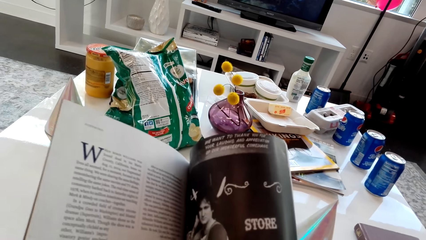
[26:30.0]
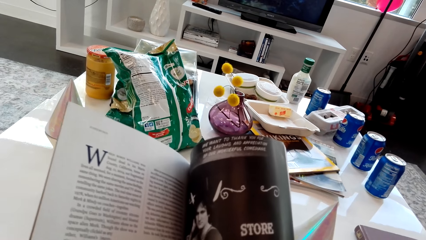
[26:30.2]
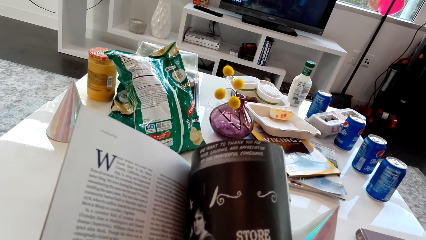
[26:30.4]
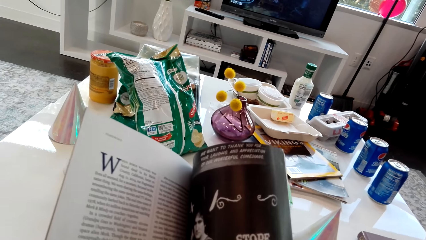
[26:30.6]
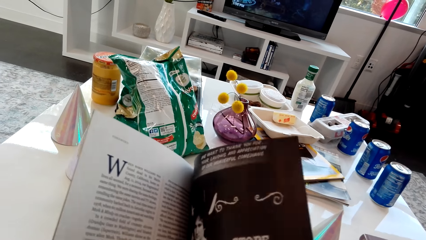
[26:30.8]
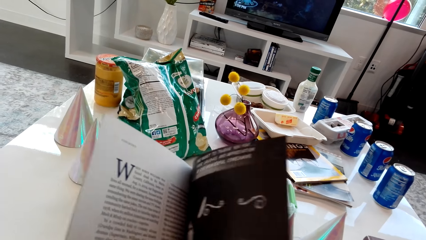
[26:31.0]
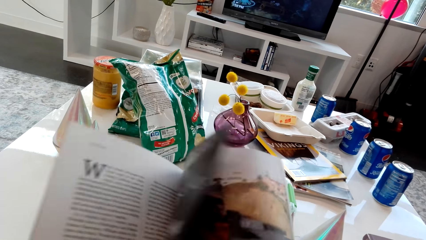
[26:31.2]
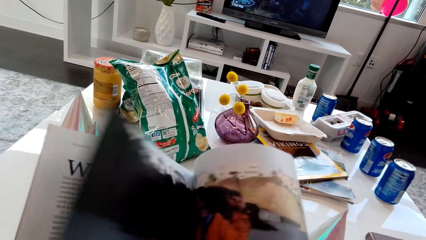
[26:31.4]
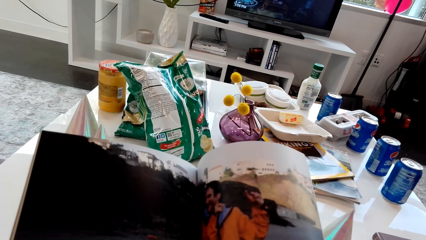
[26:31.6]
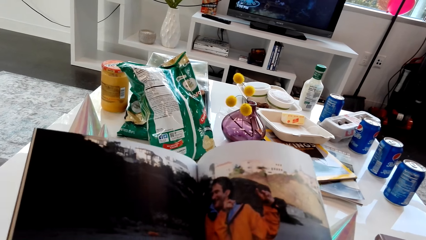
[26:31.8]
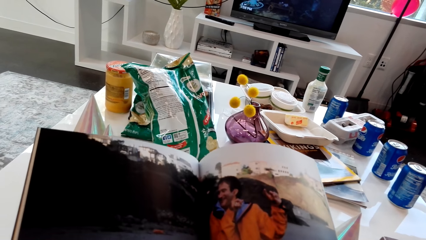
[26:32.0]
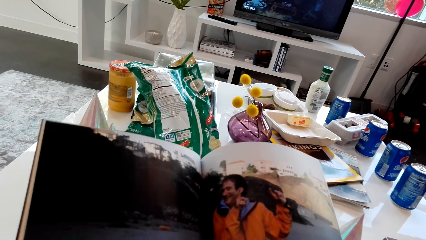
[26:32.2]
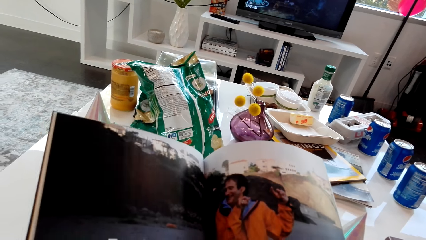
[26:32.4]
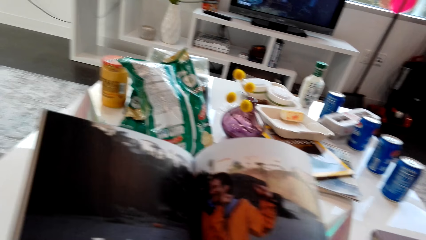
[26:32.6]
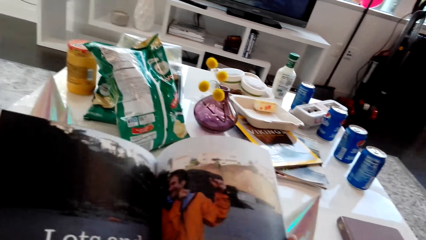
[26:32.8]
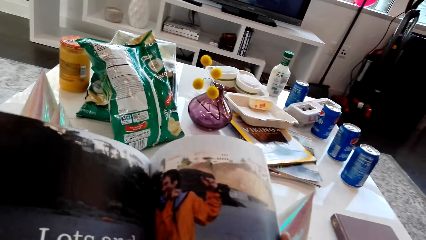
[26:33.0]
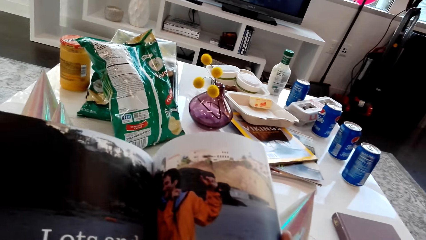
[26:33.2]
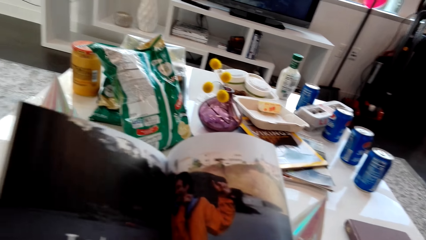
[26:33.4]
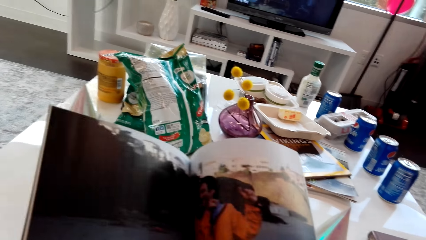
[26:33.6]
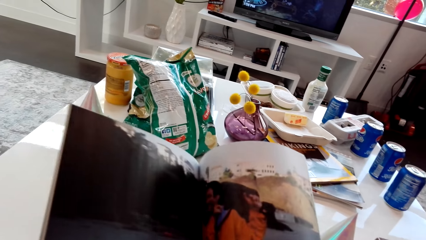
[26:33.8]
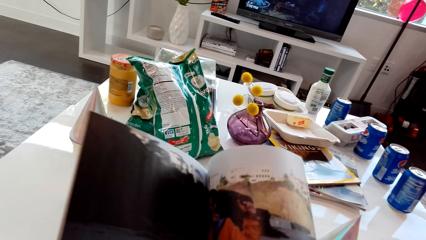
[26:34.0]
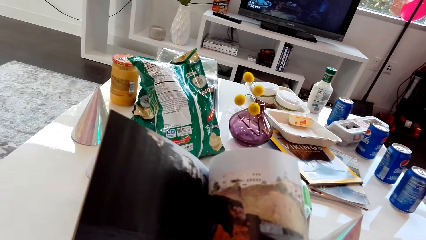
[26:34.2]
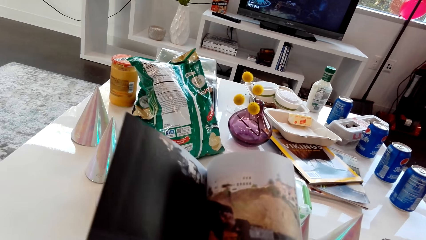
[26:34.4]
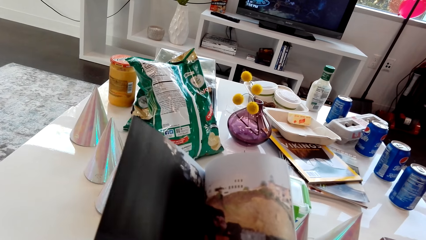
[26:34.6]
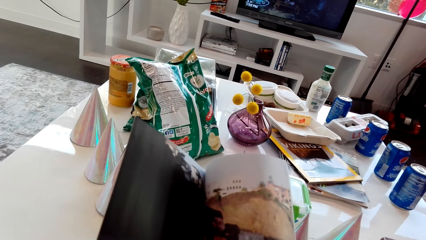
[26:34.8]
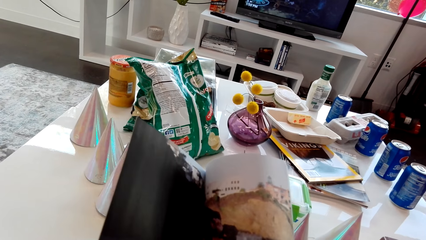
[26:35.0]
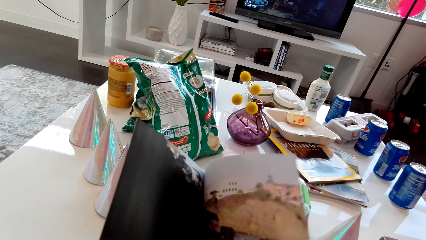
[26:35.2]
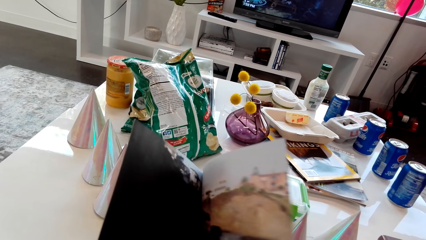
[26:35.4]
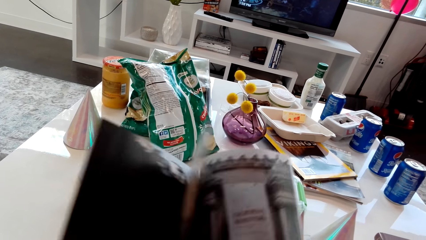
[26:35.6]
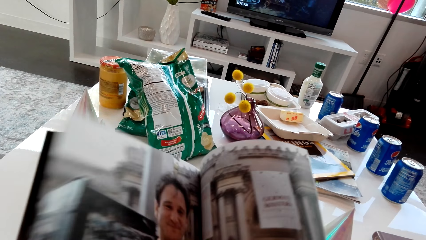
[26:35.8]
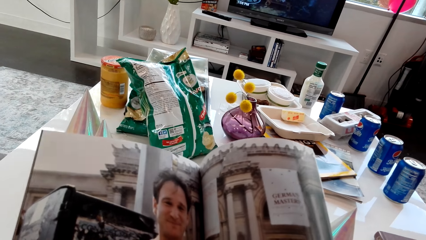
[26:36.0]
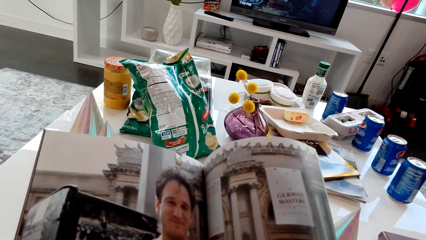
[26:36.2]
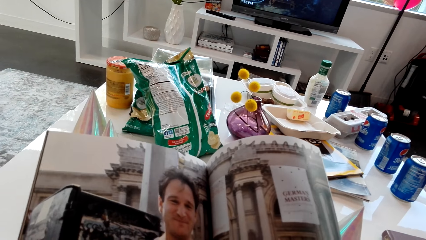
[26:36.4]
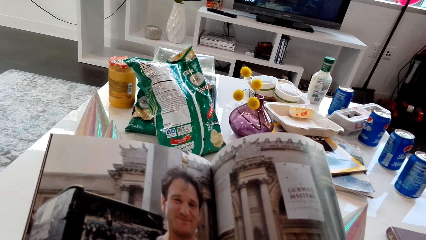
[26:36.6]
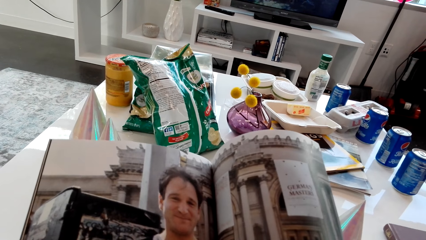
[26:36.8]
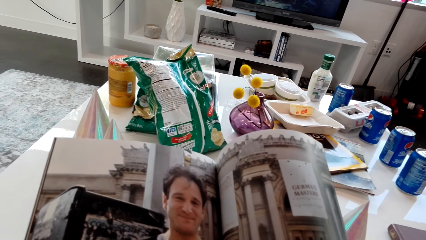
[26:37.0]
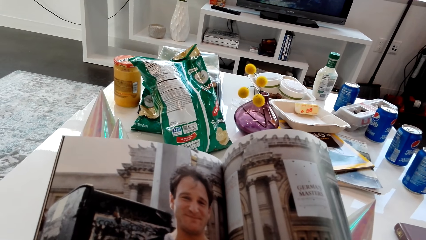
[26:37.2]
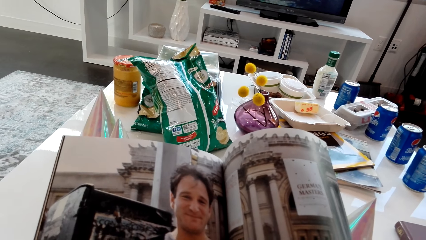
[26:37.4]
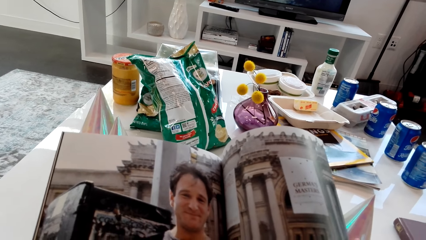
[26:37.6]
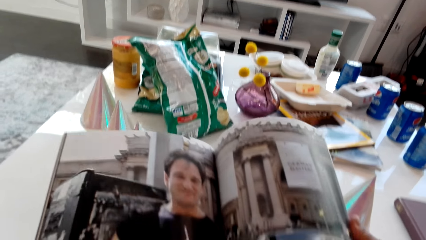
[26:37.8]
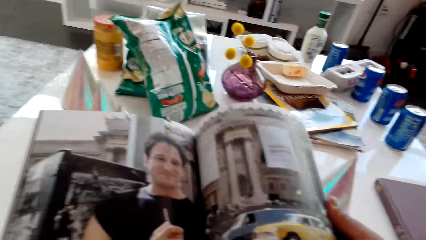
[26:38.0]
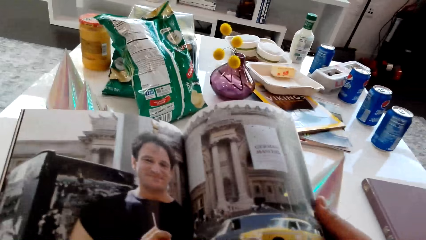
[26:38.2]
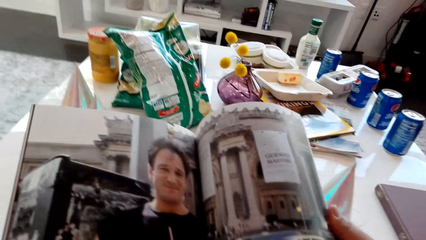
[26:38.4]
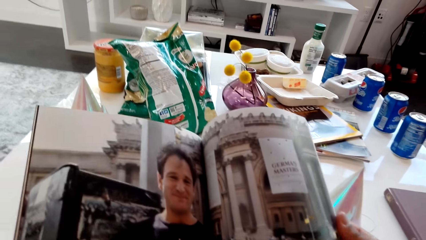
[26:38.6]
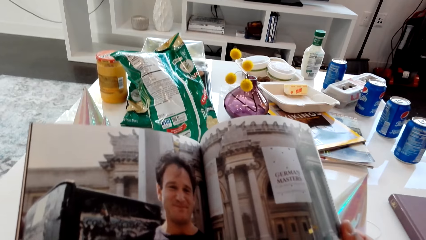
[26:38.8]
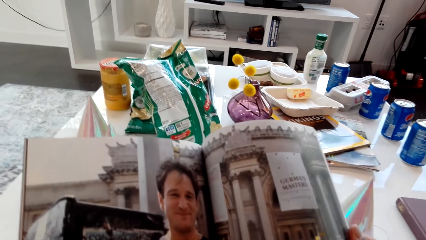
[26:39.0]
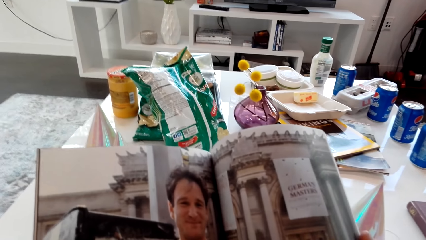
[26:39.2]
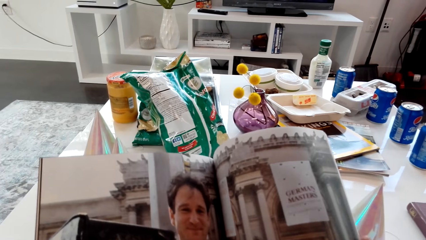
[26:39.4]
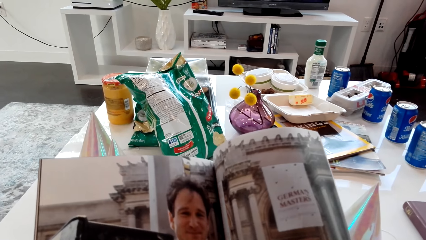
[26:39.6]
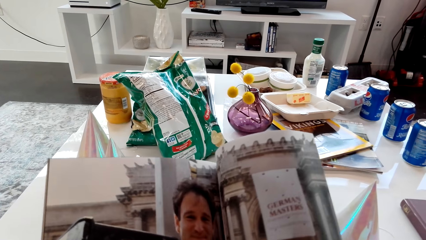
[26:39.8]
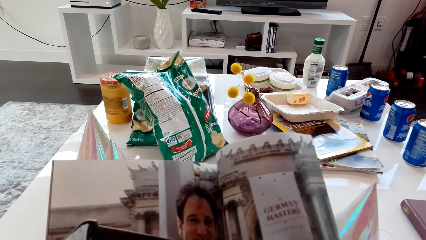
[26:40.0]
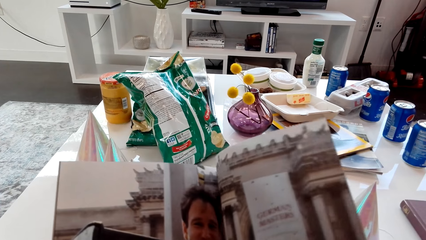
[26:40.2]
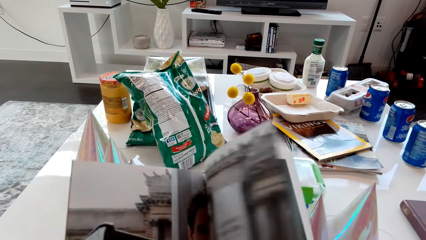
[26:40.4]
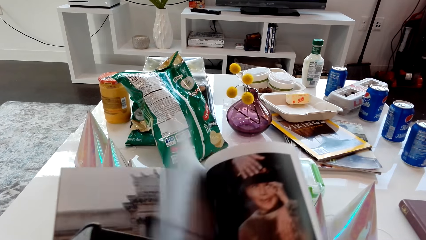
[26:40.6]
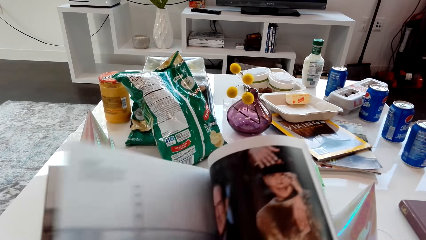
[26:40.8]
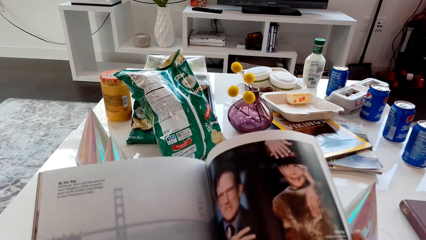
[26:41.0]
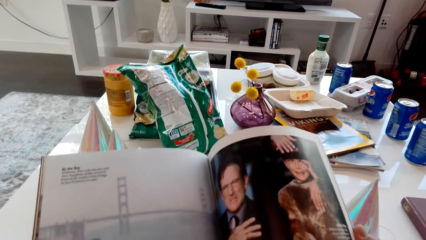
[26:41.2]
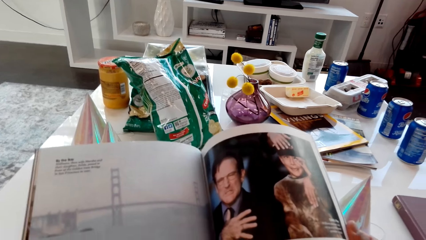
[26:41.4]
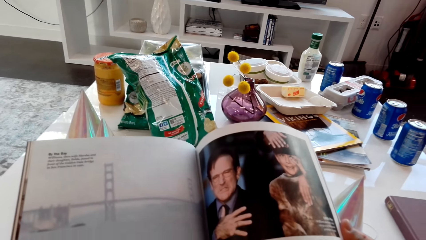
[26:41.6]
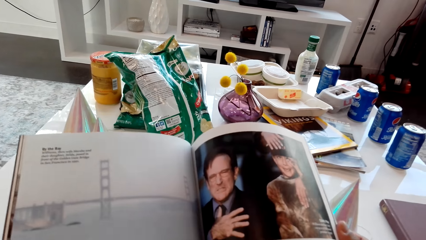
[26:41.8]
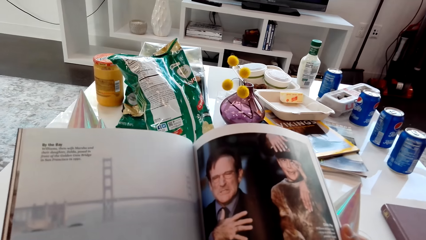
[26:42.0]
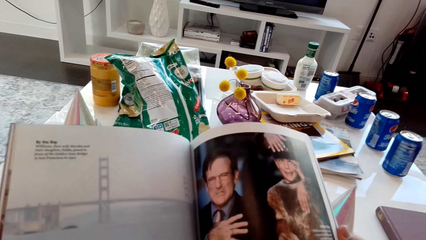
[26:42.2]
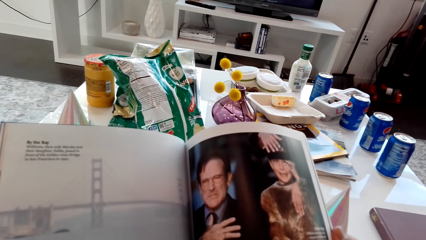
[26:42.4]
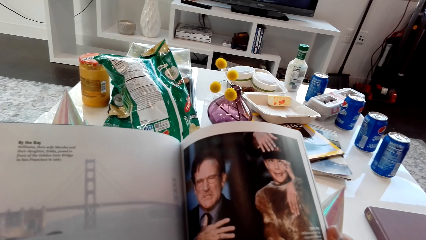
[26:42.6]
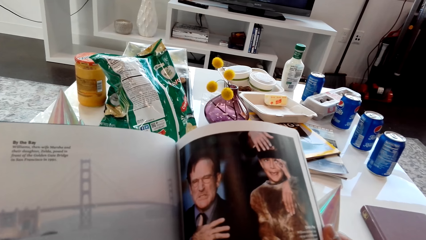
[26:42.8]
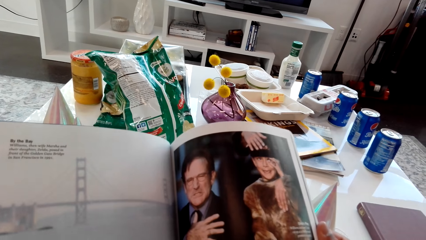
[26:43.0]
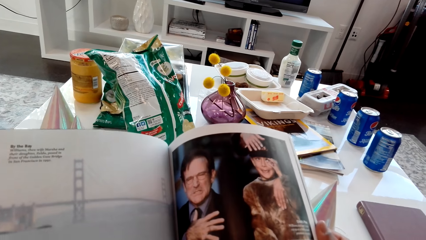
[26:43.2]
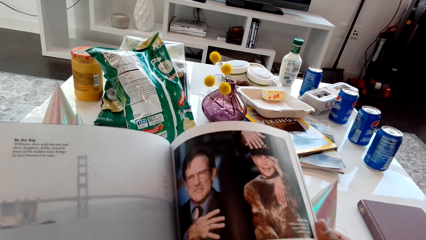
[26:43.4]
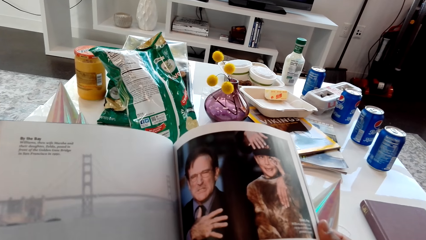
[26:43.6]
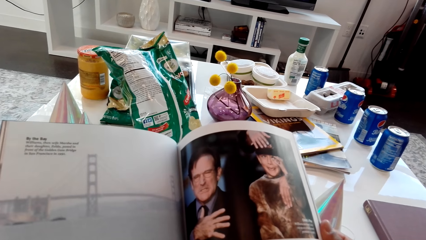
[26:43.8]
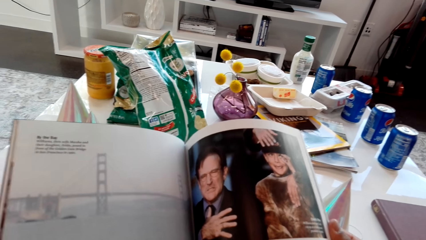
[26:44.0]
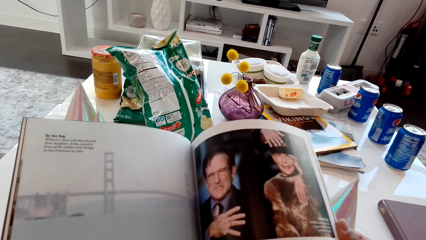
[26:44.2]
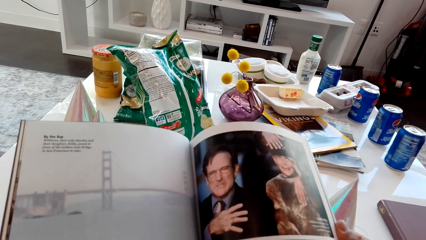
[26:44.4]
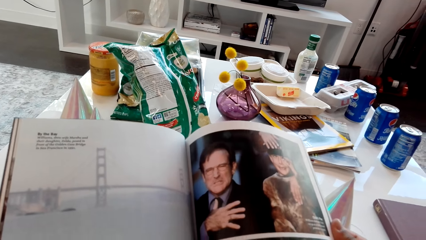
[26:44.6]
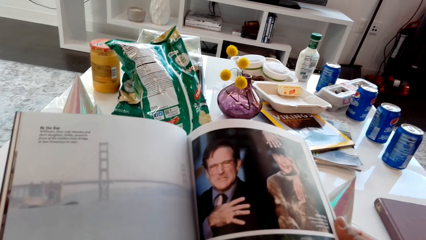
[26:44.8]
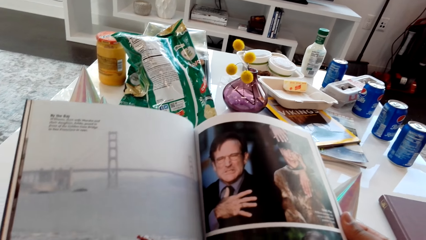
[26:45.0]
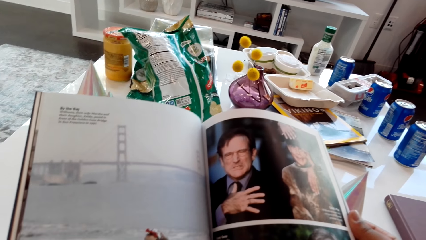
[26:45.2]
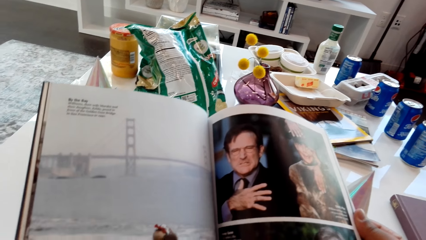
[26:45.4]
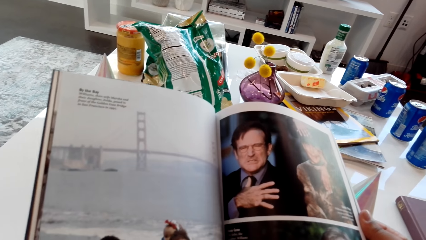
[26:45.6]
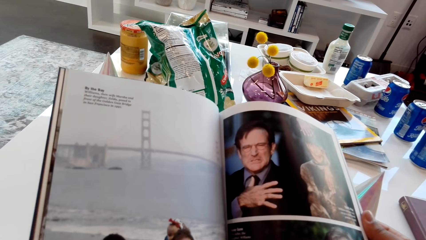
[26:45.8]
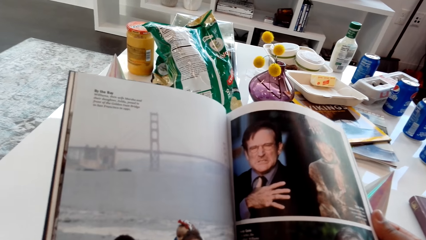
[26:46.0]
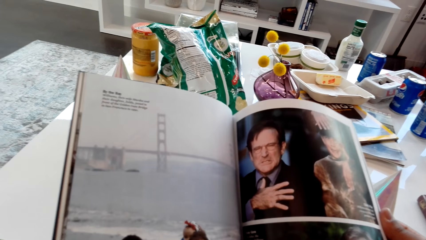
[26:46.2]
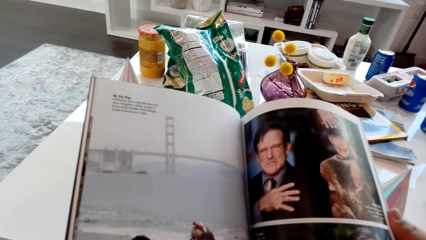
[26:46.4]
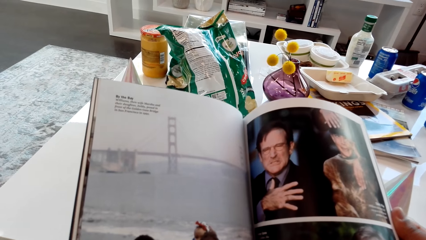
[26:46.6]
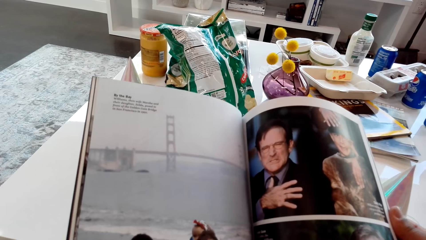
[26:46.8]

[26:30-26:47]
The camera wearer flips a page of a magazine. They look at the magazine. They flip a page of the magazine. They look at the magazine. They flip a page of the magazine. They look at the magazine.
